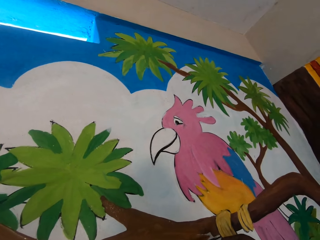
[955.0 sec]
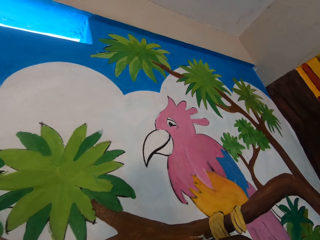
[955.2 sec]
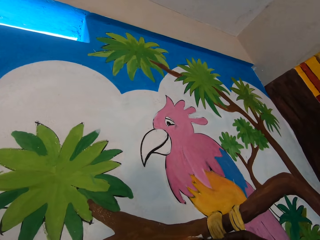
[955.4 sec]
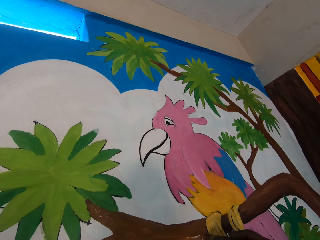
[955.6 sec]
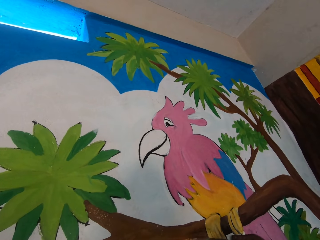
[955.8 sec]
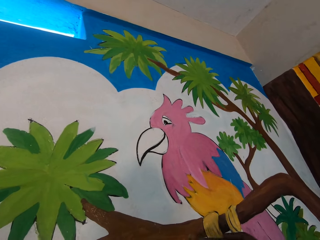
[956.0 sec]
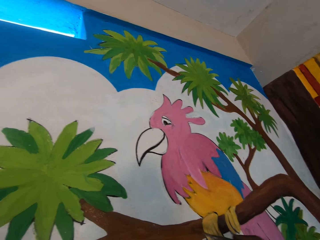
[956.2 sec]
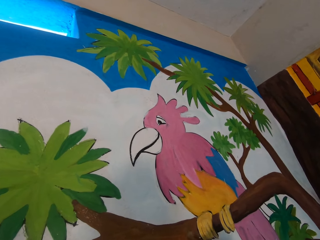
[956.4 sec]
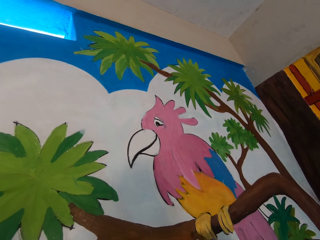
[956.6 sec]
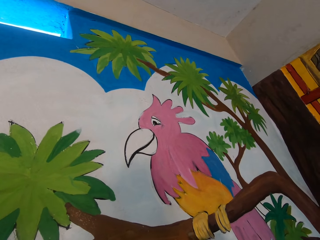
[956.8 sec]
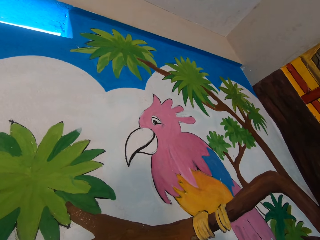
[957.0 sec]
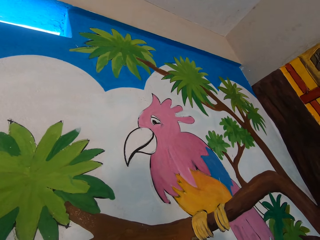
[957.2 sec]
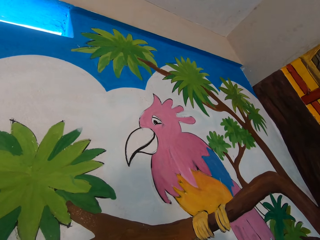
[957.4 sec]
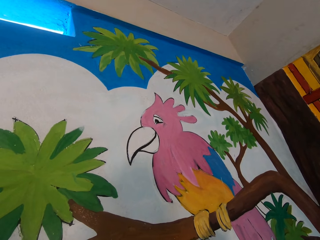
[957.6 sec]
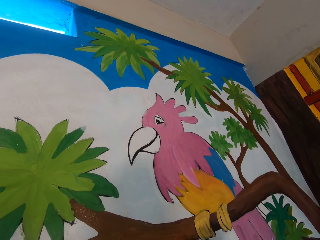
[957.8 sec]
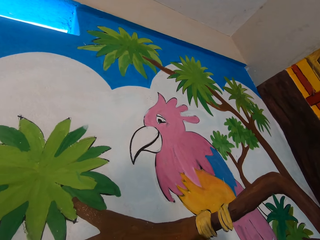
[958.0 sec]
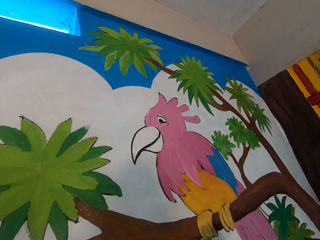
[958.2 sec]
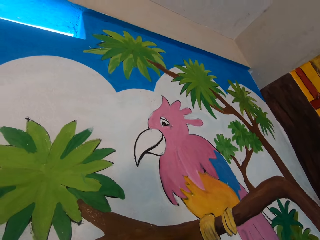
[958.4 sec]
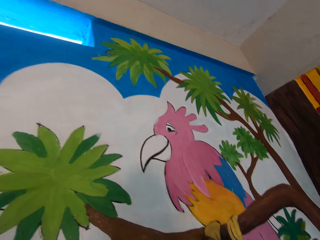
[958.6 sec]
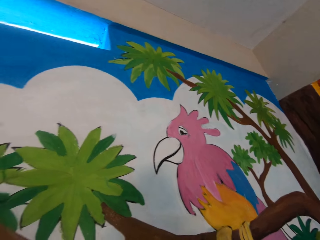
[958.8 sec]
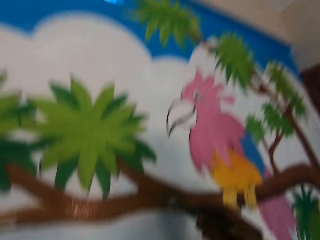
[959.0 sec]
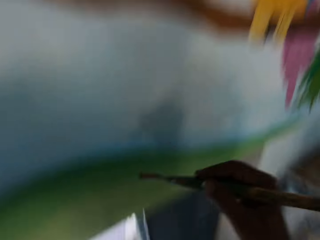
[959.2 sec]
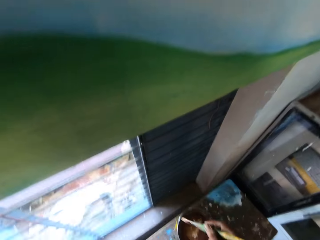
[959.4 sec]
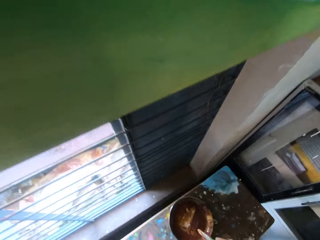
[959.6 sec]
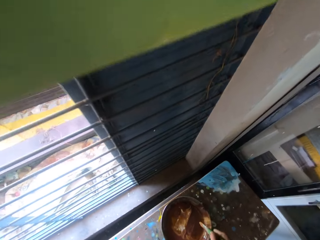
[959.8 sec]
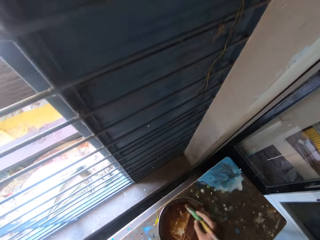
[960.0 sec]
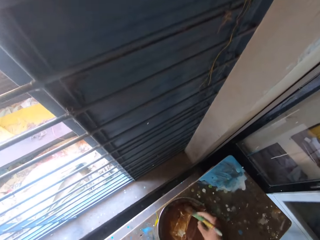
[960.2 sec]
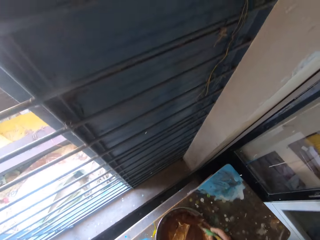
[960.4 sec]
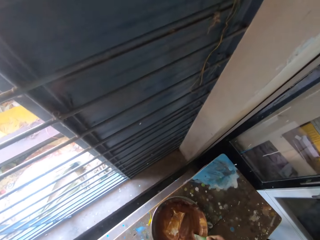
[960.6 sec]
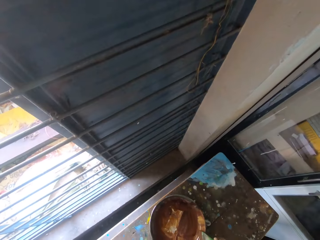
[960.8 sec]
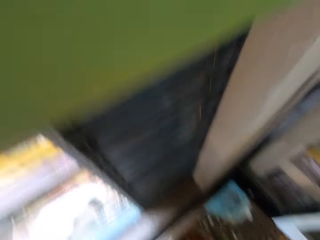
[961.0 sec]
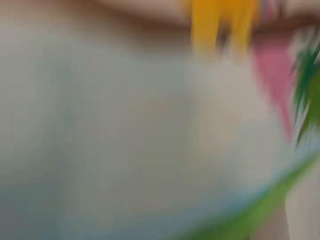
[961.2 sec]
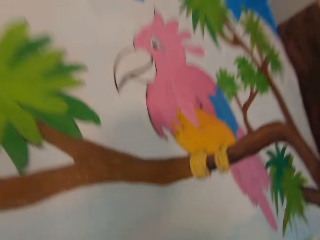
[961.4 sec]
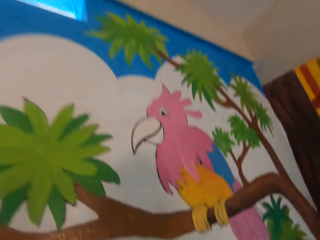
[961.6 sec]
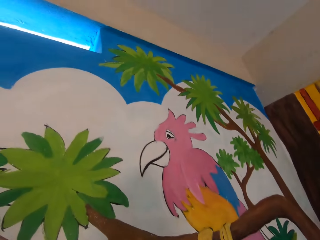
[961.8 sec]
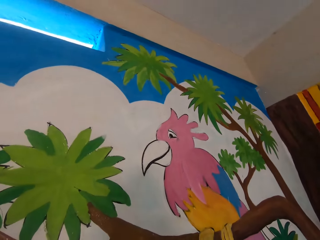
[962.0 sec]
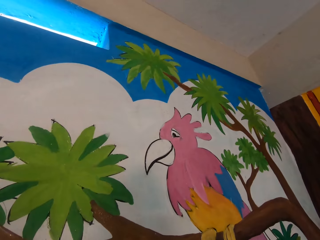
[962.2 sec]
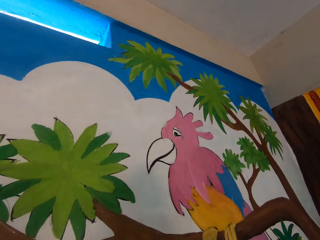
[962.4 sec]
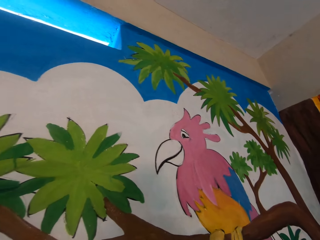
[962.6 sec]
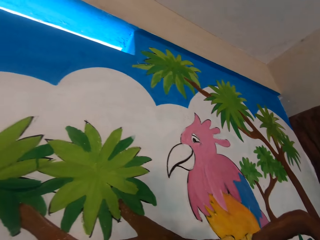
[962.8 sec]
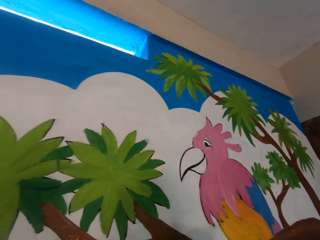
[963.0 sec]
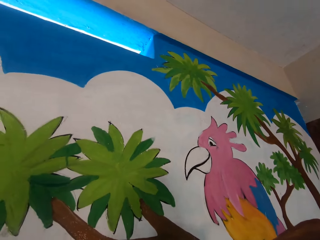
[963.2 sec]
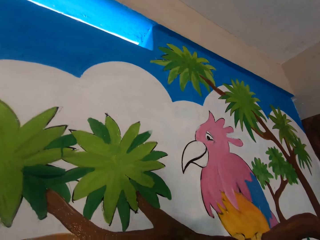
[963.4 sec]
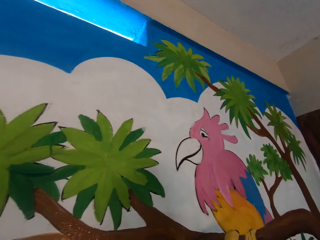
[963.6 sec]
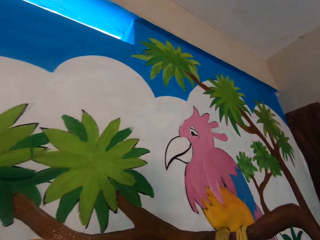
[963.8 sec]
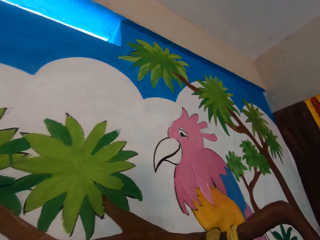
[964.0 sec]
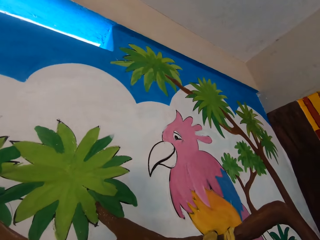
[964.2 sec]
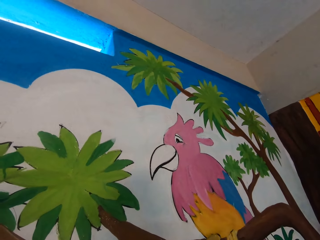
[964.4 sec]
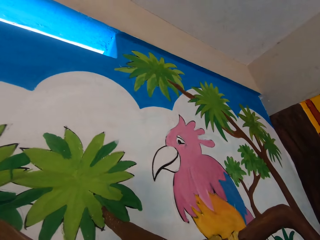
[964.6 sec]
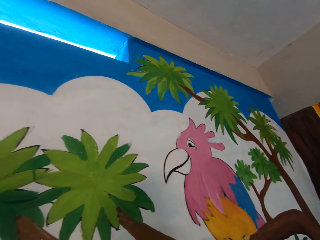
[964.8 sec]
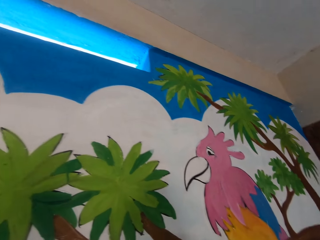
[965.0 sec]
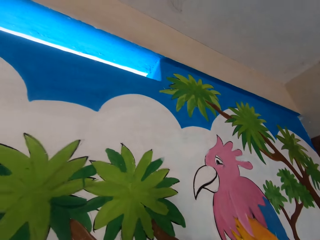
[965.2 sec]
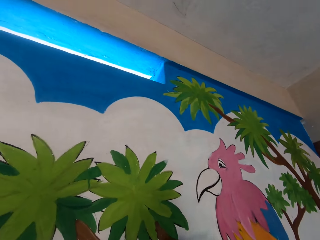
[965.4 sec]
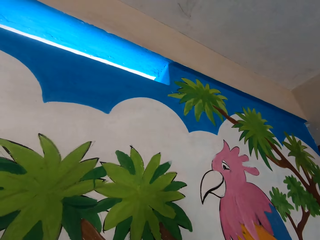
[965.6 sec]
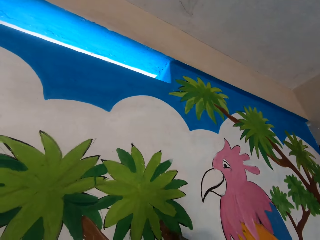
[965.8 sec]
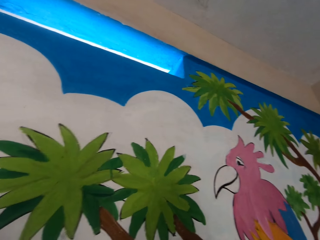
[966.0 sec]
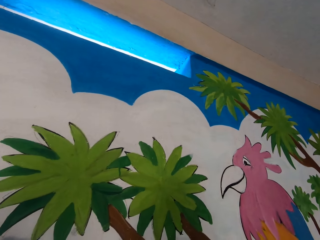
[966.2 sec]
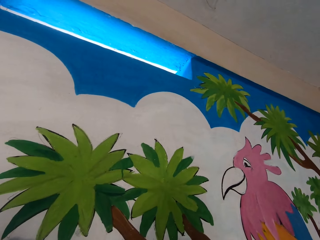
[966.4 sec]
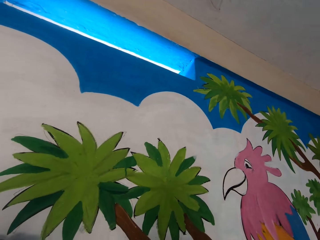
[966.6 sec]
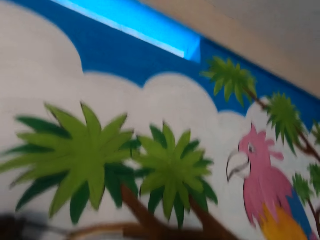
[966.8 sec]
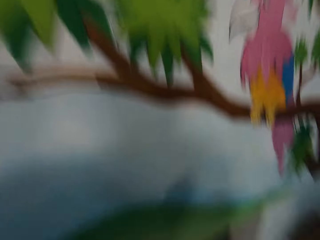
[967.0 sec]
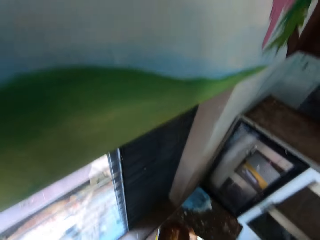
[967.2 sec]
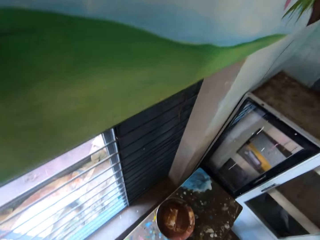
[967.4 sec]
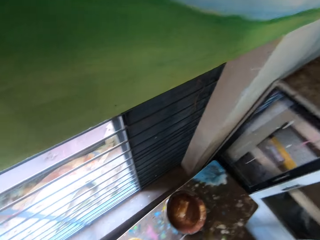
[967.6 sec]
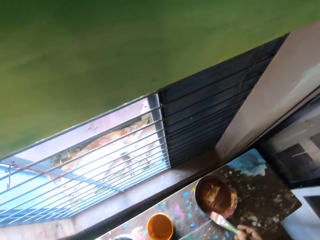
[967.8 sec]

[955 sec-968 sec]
The camera wearer takes paint from the first paint bucket on the floor with the paint brush. He paints the mural on the wall with the paintbrush in his right hand.

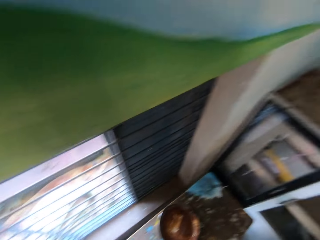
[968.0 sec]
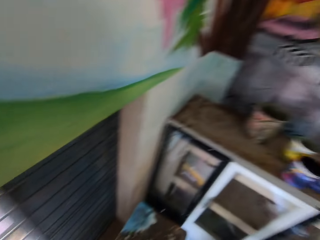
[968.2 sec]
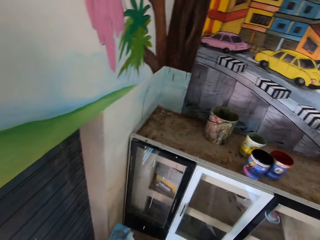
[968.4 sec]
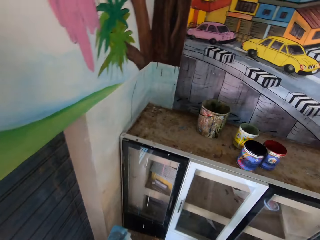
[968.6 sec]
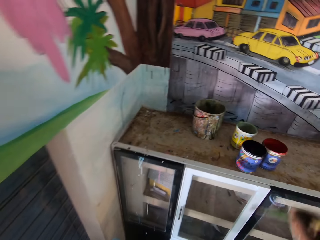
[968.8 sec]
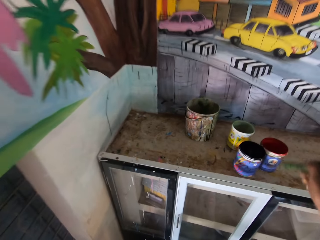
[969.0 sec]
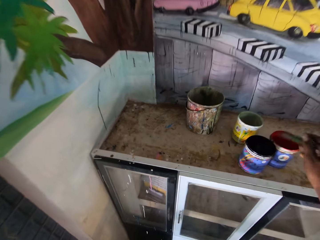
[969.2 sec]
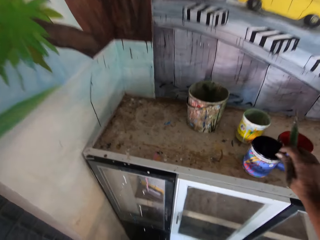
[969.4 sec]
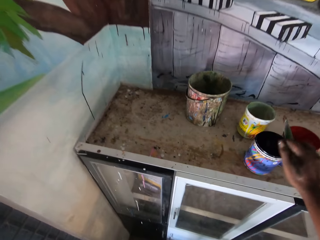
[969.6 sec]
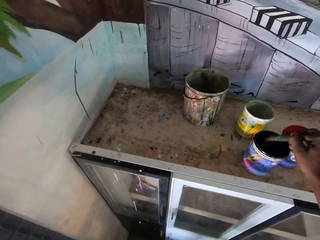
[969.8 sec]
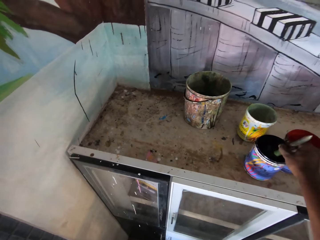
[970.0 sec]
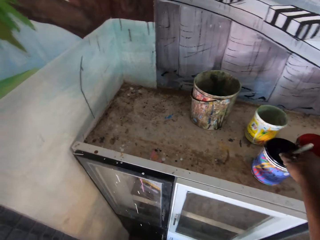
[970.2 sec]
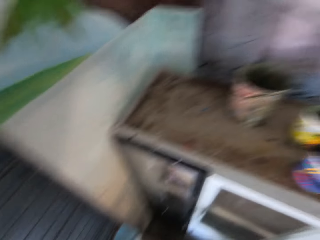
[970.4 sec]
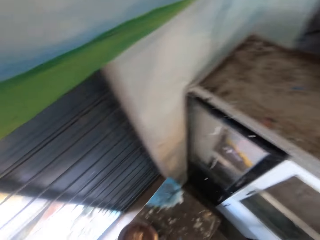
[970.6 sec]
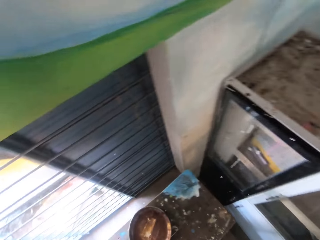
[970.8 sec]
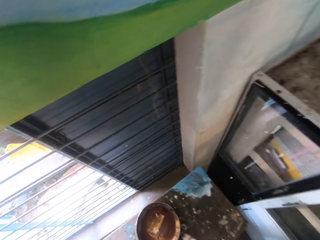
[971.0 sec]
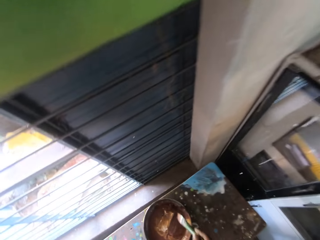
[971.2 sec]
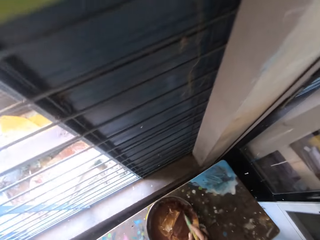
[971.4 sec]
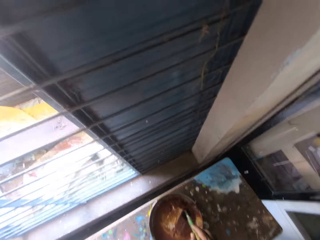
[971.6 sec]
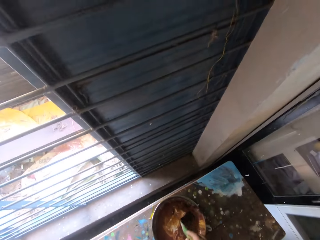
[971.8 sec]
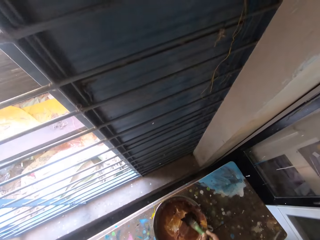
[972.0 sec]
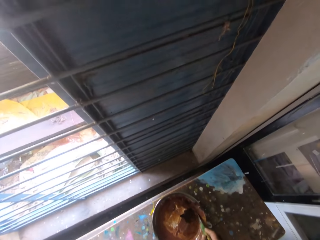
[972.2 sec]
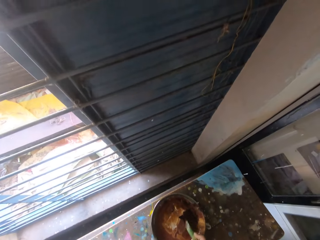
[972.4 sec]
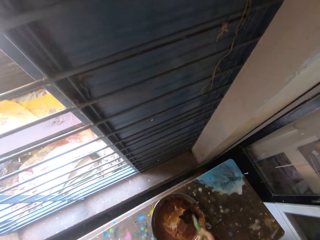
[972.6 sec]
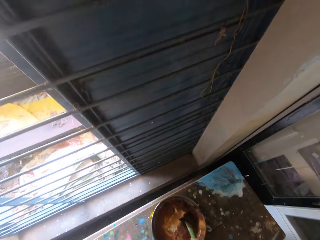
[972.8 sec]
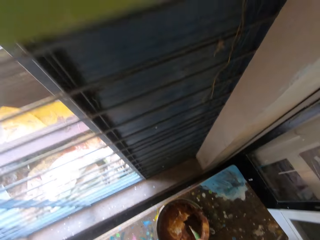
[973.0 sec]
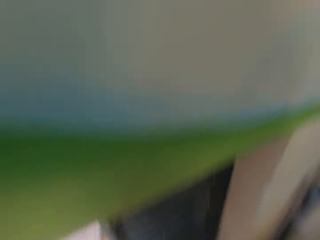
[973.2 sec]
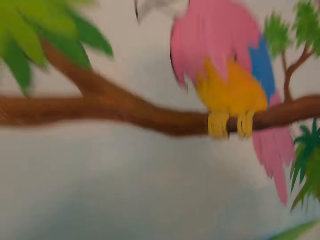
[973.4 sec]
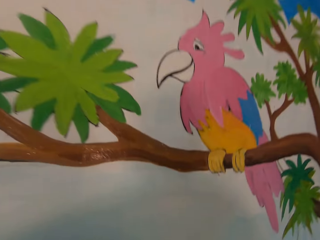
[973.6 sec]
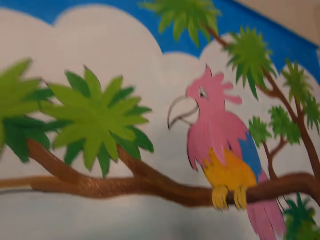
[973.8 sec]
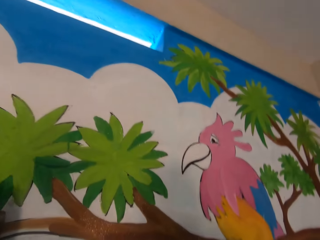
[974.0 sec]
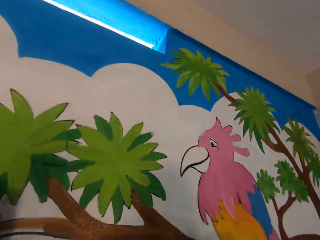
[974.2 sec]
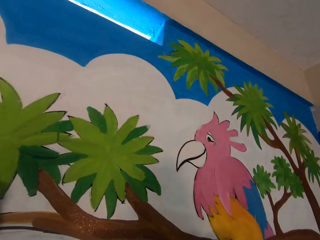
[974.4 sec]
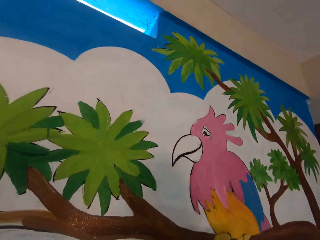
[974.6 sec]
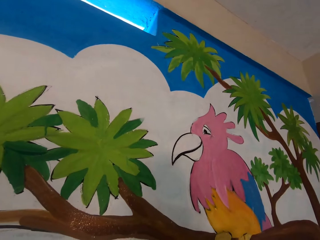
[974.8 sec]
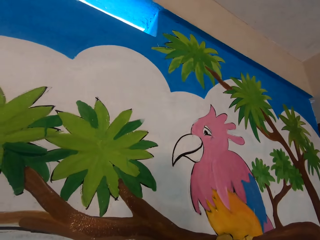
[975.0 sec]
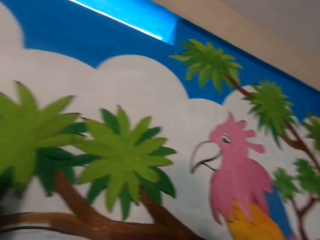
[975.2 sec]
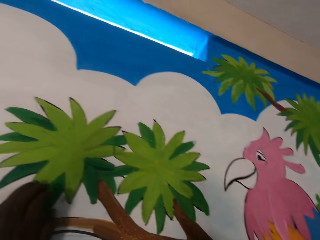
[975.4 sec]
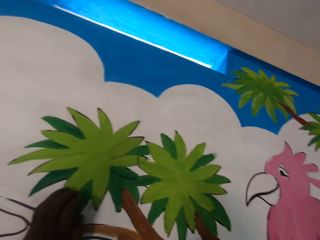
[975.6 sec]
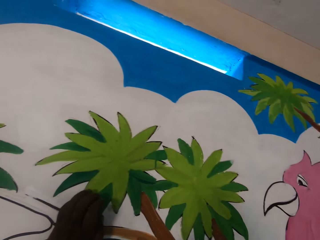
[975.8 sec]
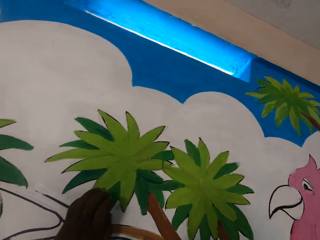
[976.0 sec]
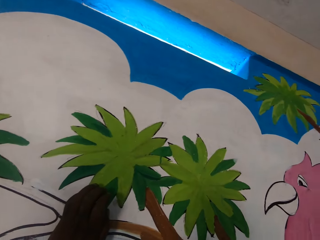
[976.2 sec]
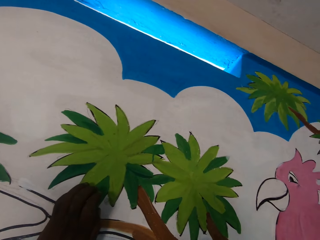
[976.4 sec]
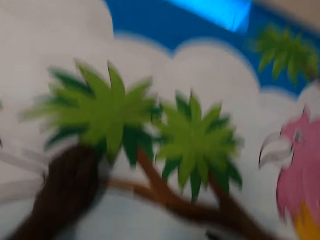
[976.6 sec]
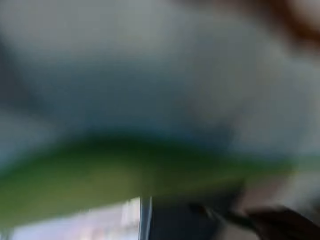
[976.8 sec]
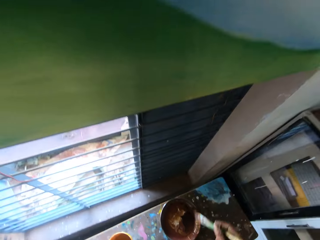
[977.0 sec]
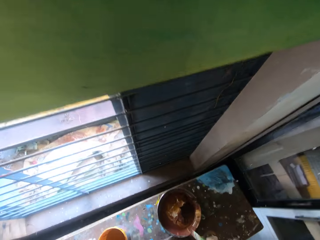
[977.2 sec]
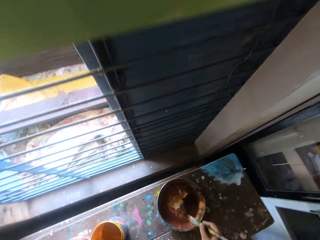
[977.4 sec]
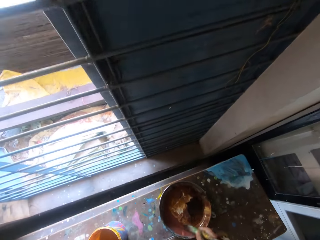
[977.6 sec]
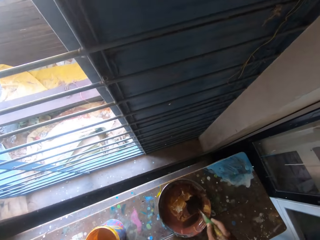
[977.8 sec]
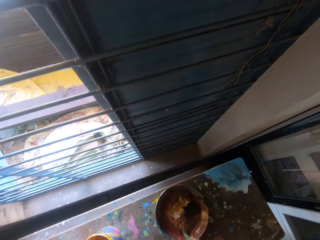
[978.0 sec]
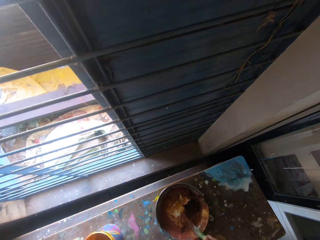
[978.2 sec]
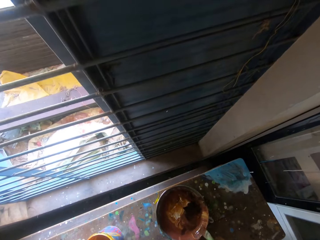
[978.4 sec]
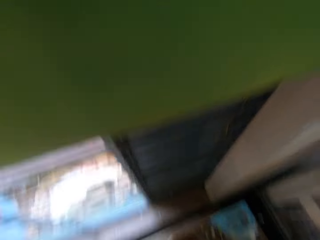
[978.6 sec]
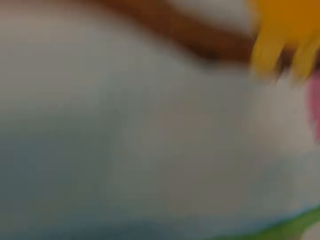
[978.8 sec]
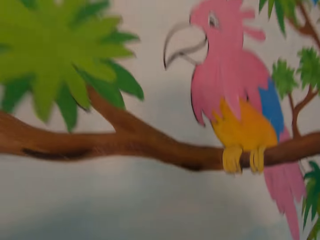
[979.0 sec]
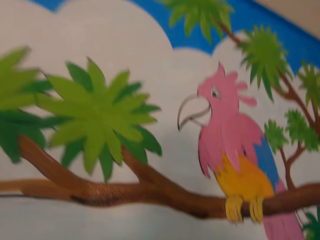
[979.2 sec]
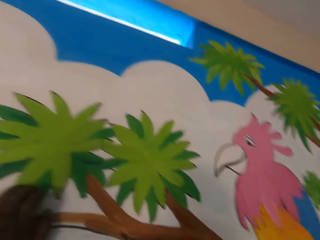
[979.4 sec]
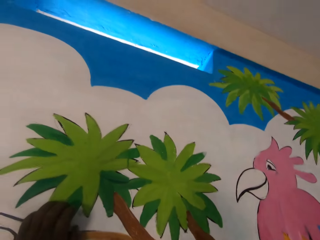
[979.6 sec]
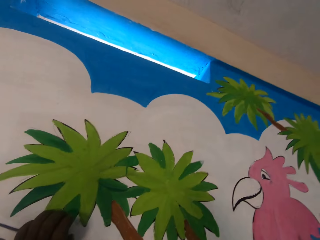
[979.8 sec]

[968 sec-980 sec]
The camera wearer takes paint from a paint container on a cabinet slab with the paint brush. He takes paint from the first paint bucket on the floor with the paint brush. He paints the mural on the wall with the paintbrush in his right hand. He takes paint from the first paint bucket on the floor with the paint brush.
